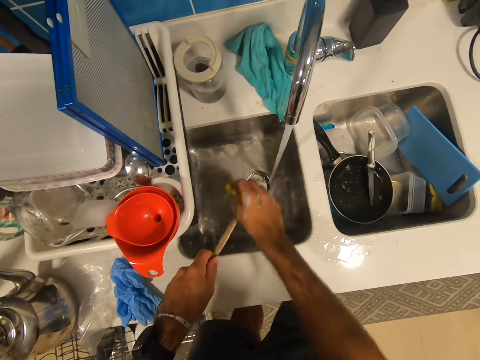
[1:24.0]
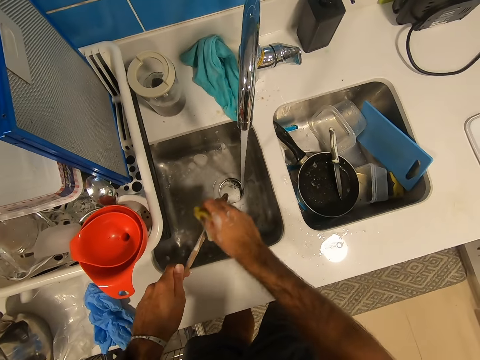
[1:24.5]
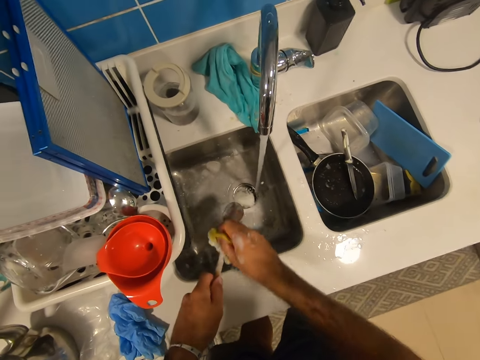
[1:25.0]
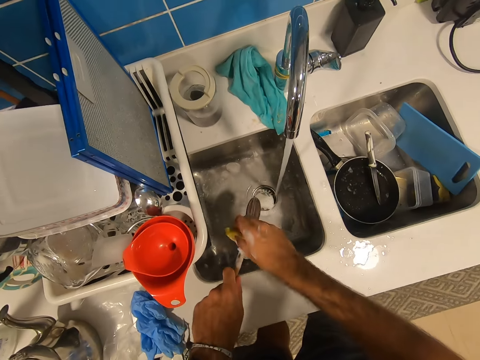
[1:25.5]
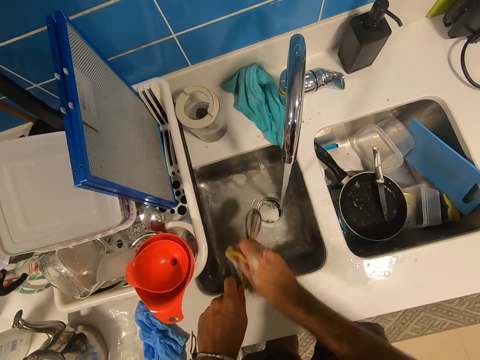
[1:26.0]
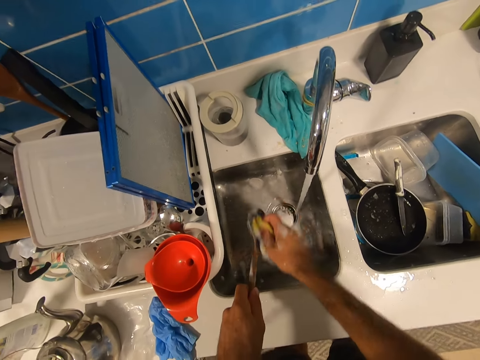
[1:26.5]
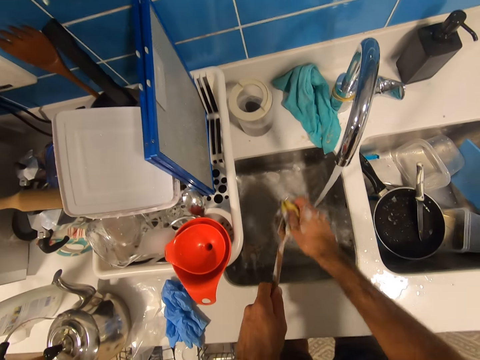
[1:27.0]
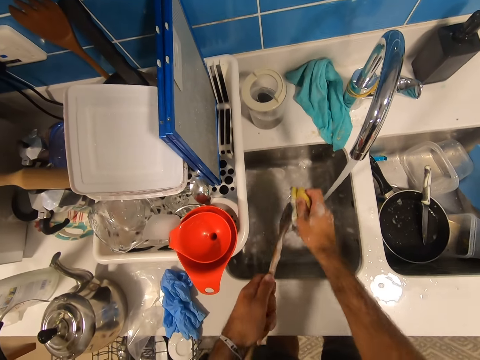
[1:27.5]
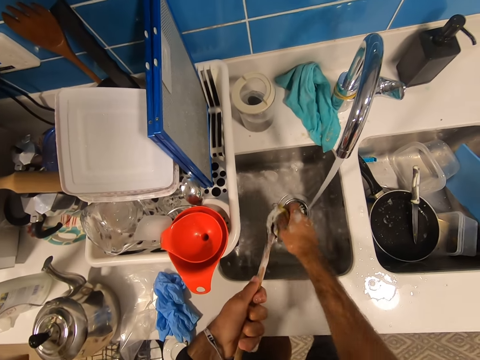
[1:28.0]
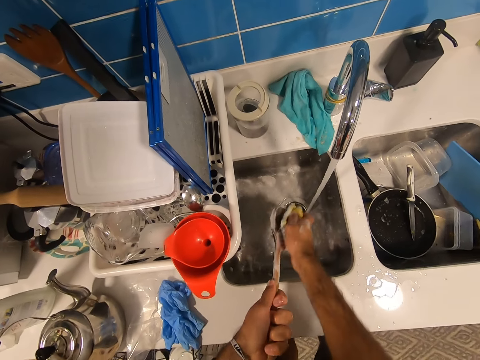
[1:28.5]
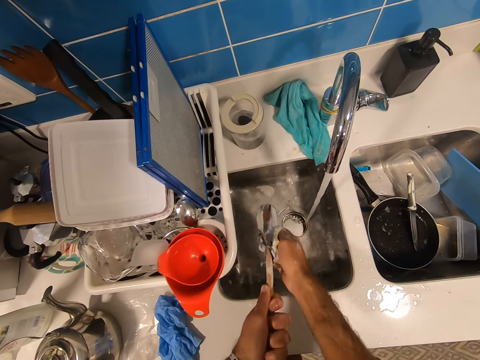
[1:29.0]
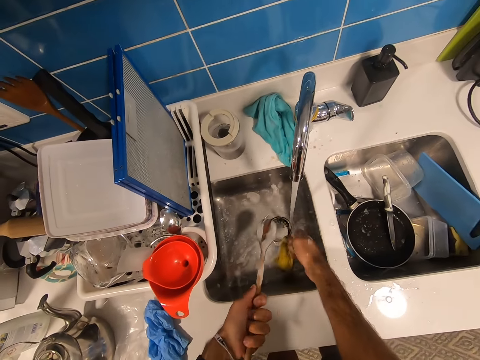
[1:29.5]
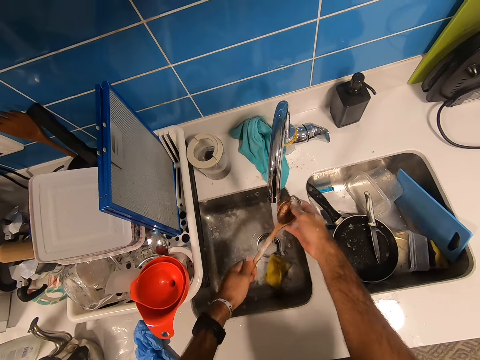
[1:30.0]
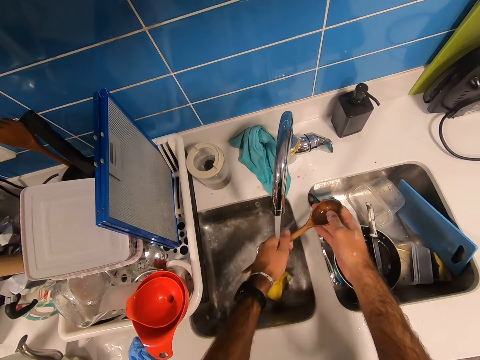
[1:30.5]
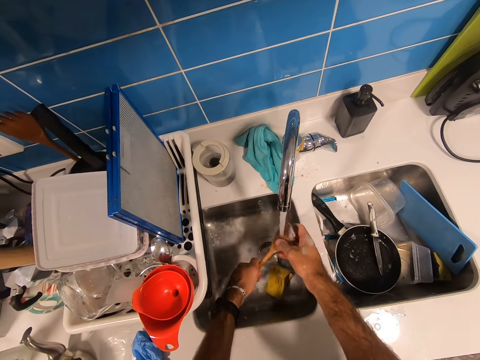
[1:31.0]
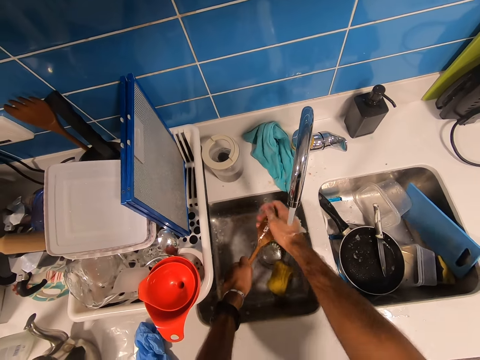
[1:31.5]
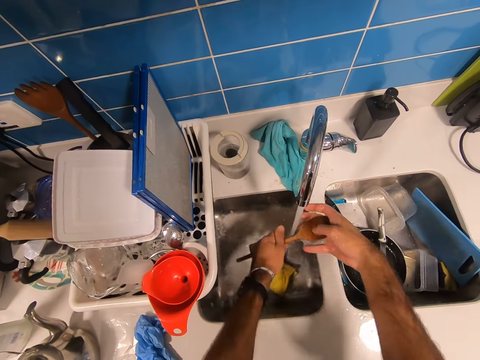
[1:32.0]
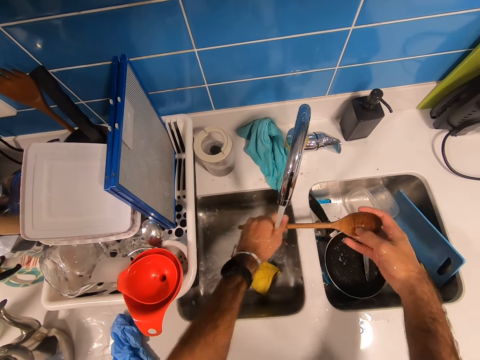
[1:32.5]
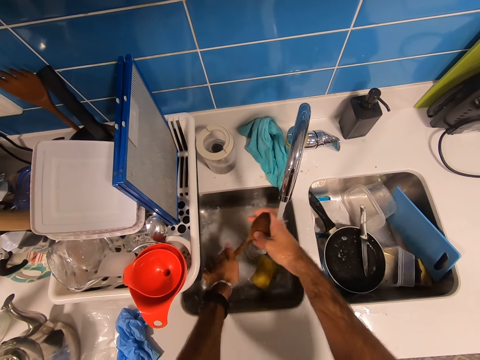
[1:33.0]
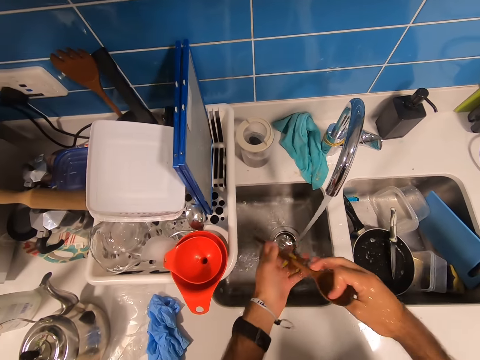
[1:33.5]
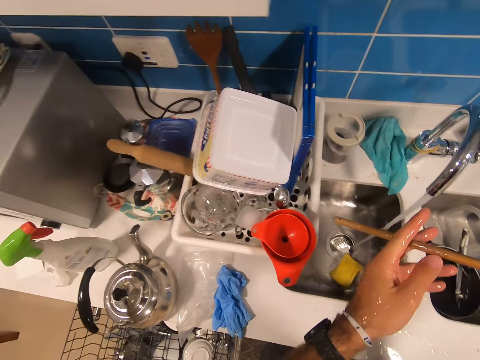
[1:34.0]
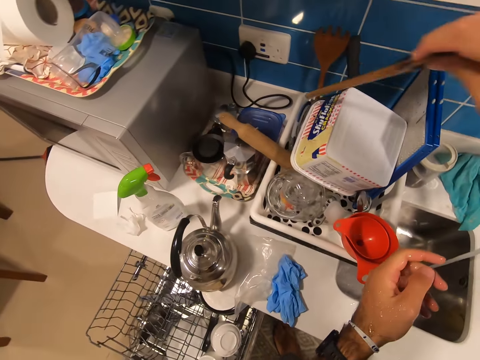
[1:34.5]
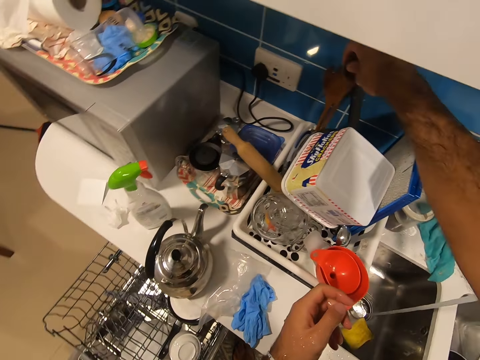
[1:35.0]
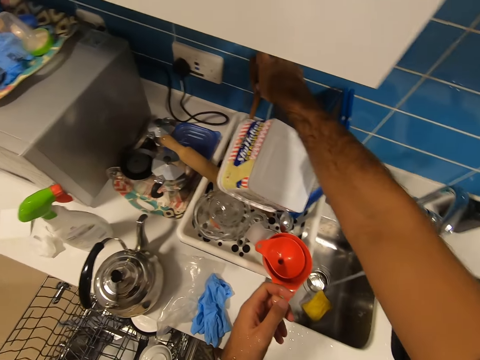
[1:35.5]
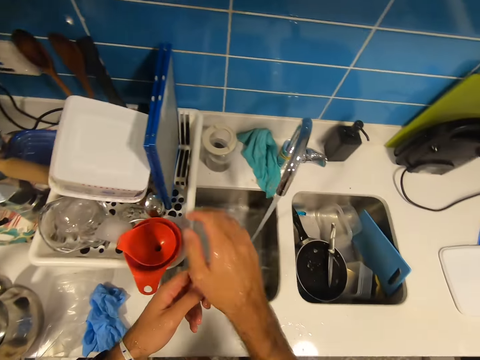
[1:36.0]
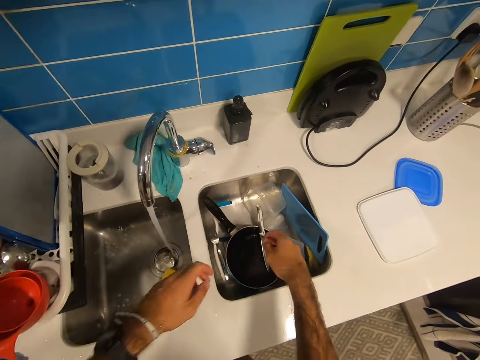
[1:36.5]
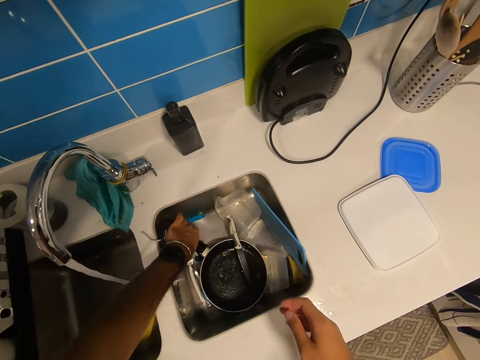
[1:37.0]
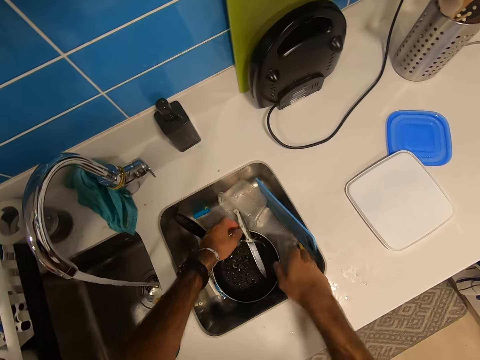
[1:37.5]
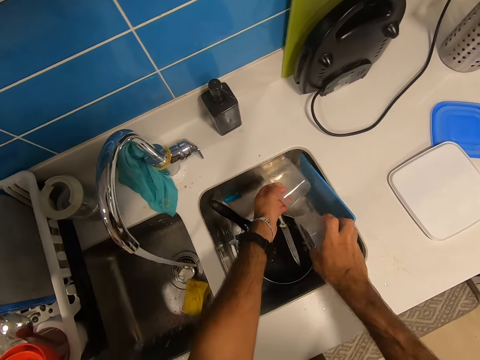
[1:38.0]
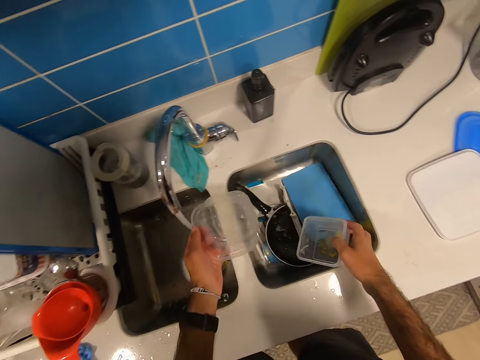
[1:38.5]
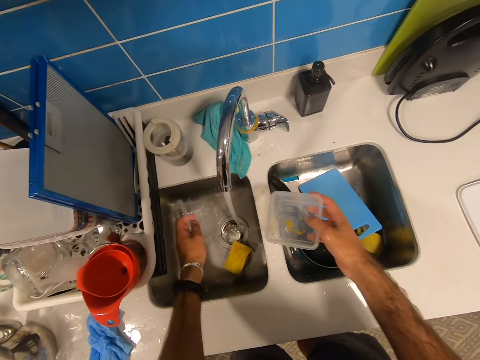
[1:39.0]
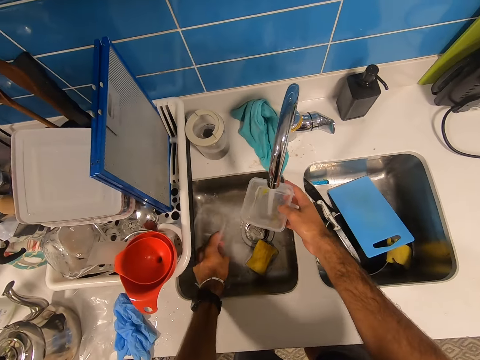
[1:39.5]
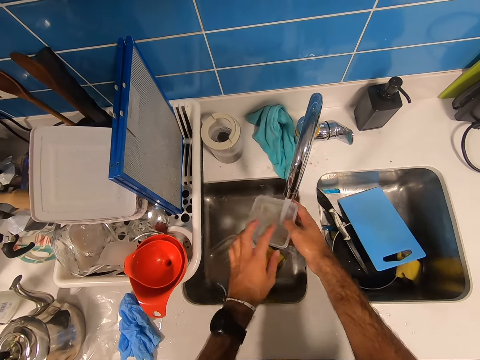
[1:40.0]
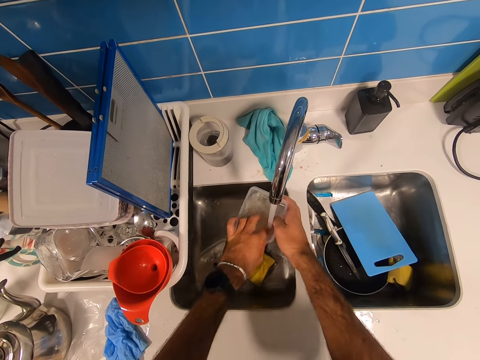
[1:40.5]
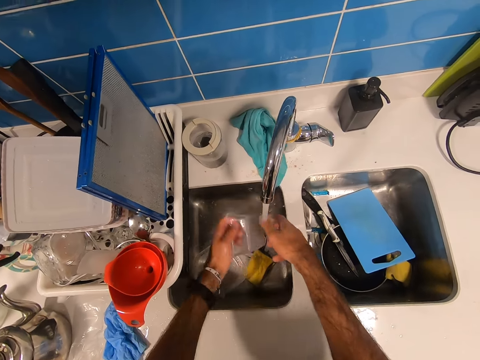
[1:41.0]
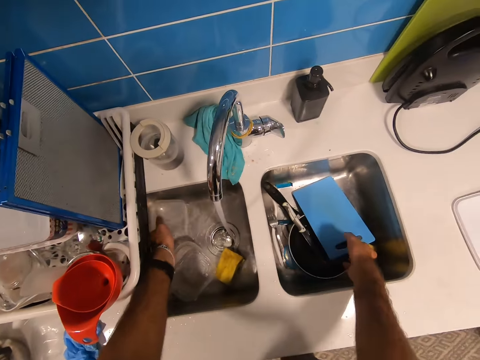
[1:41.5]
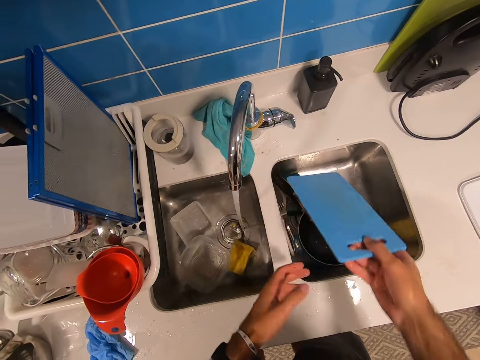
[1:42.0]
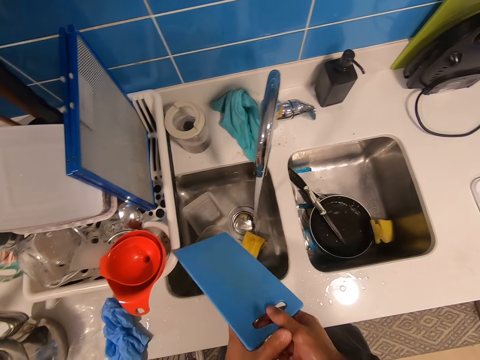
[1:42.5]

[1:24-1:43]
The camera wearer scrubs the spoon. They put the sponge down. They scrub the spoon. They rinse the wooden spoon. They rinse the wooden spoon again. They put the wooden spoon on the dish drier. They pick up the bowls. They rinse the tin. They wash the bowl. They put the bowl inside the sink. They pick up the chopping board.

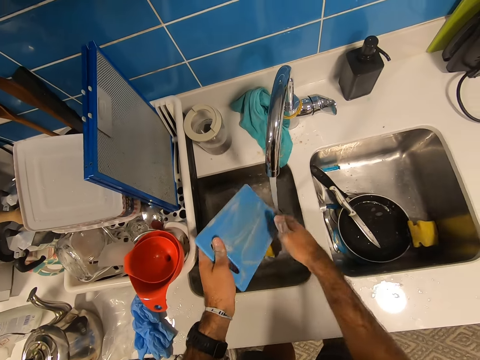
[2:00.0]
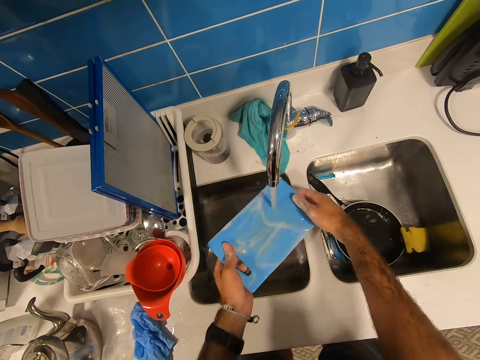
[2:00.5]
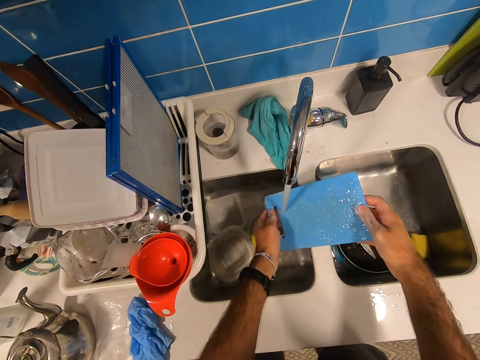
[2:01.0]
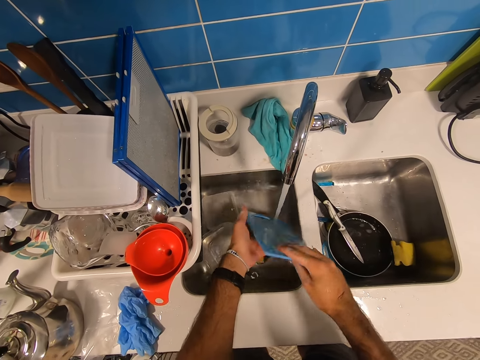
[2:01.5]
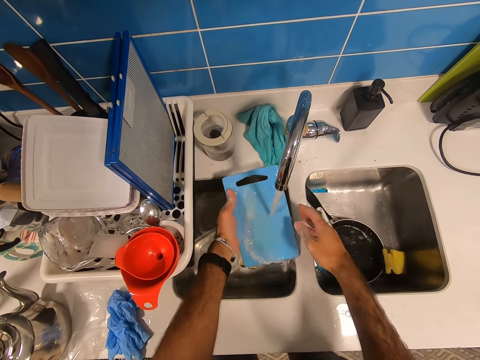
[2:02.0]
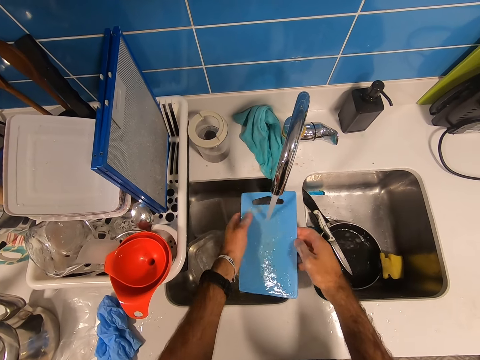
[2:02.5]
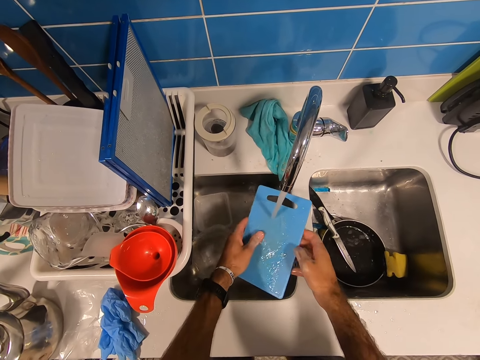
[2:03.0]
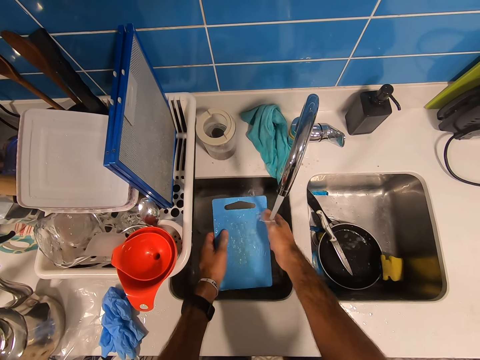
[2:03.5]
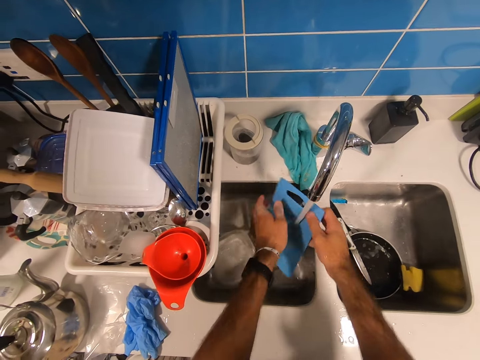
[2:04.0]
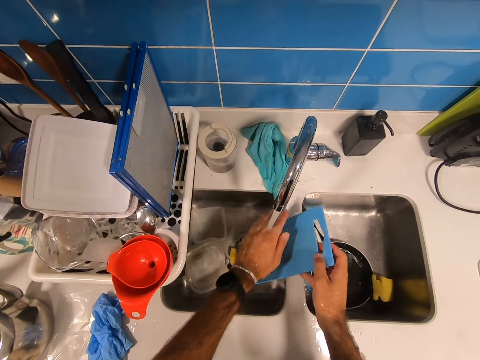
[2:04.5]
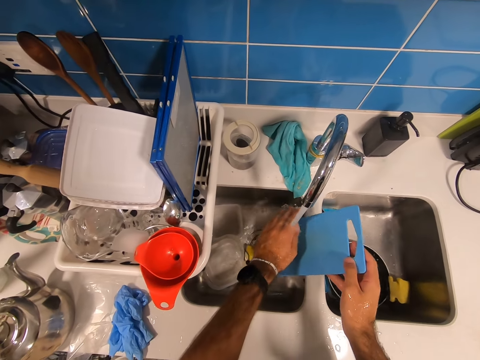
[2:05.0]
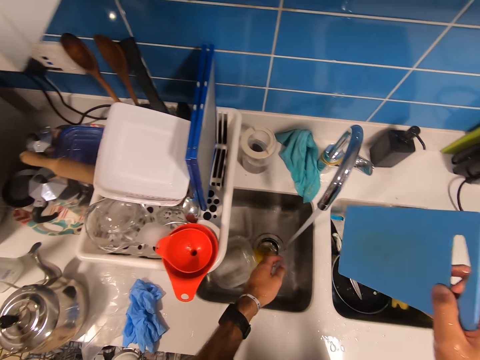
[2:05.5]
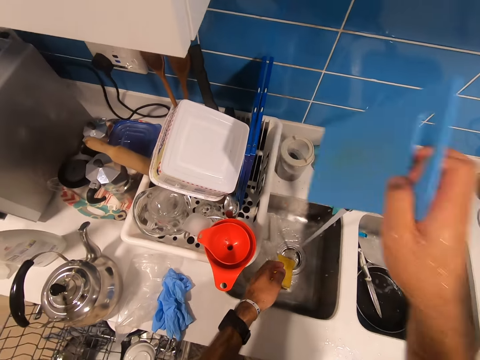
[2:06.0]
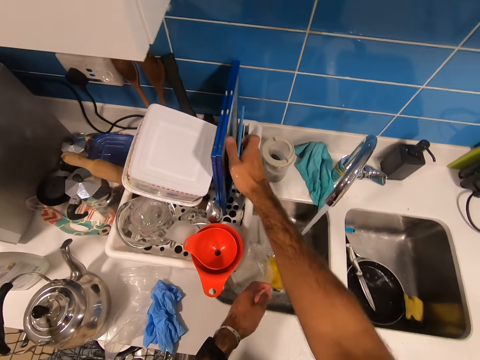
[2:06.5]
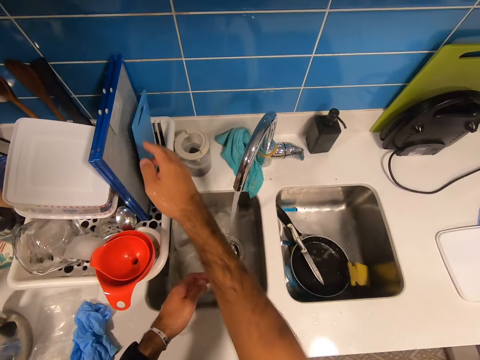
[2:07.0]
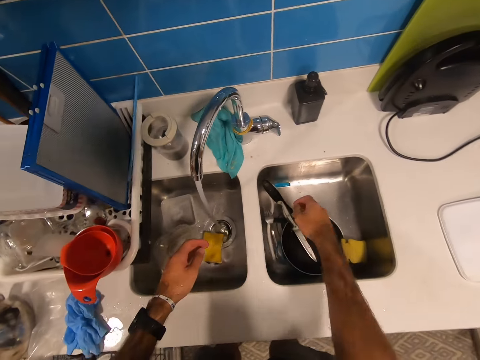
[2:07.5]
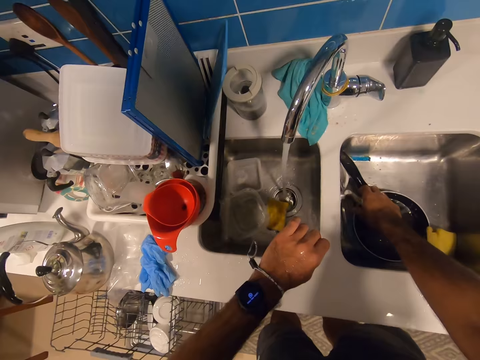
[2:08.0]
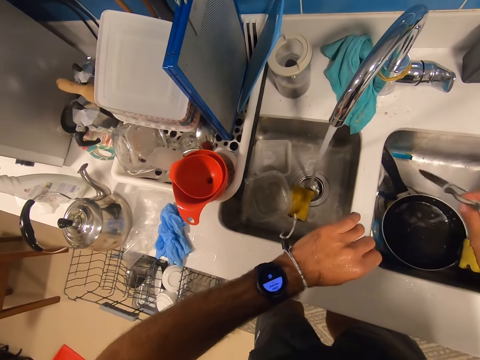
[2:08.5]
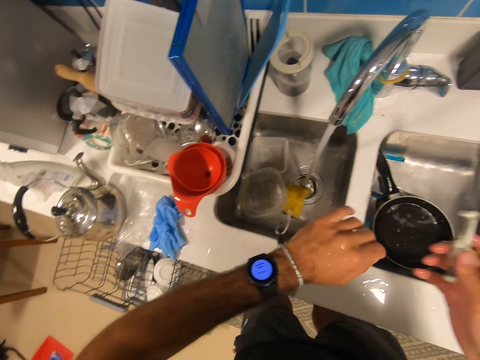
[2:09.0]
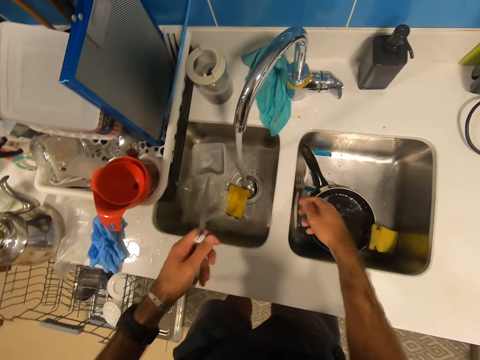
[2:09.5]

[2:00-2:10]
The camera wearer scrubs the chopping board. They put the sponge down. They rinse the chopping board. They scrub the chopping board again. They put the chopping board in the dish drier. They pick up the knife.
